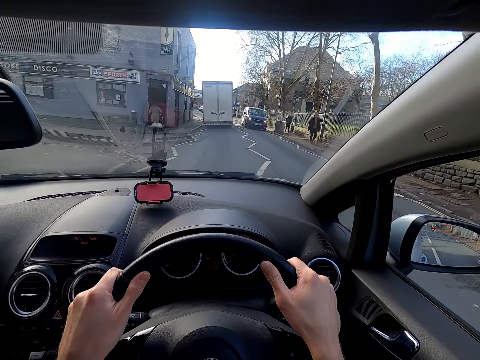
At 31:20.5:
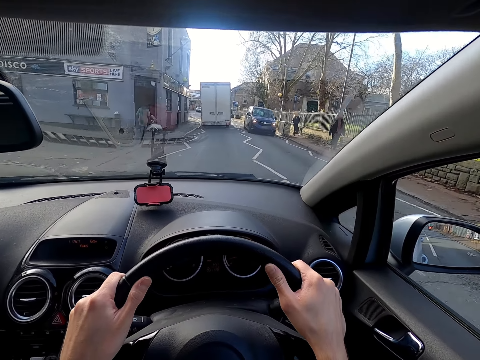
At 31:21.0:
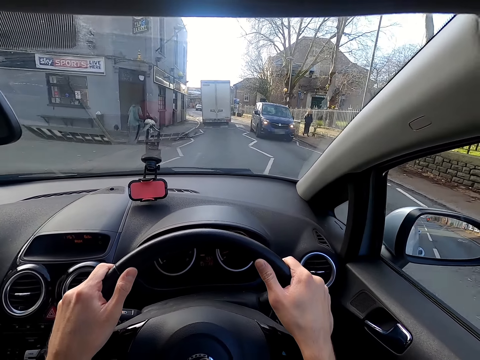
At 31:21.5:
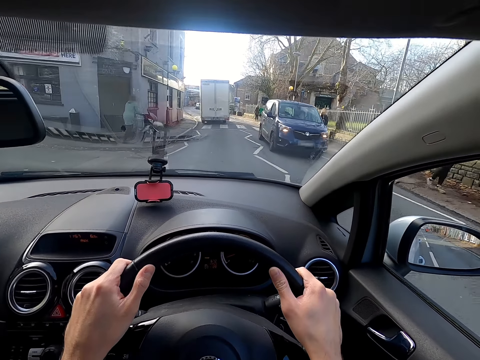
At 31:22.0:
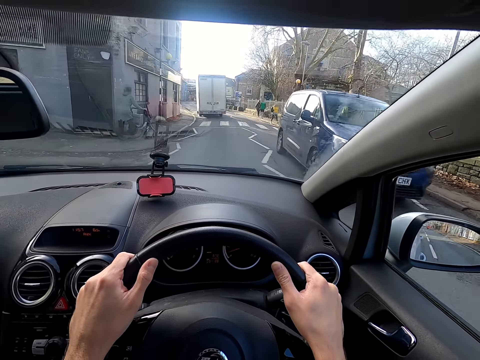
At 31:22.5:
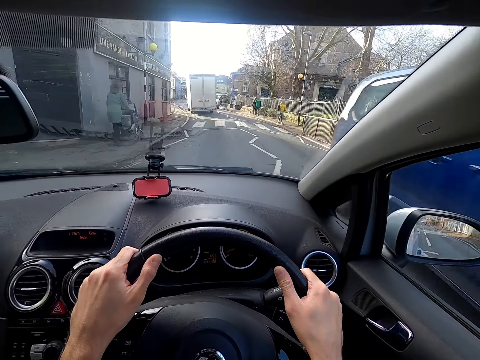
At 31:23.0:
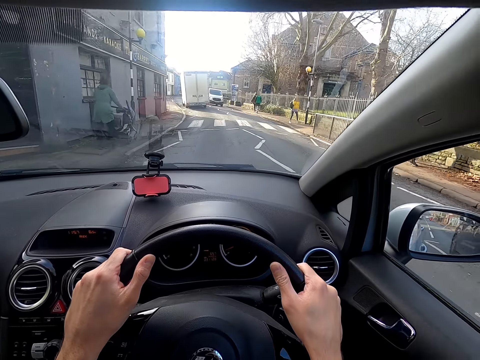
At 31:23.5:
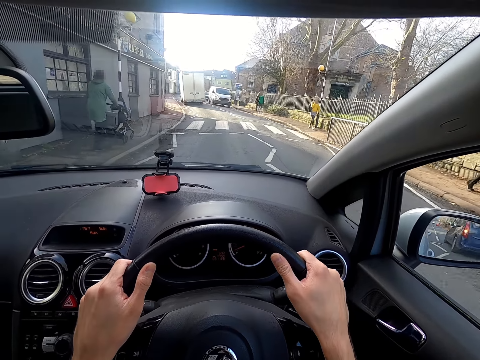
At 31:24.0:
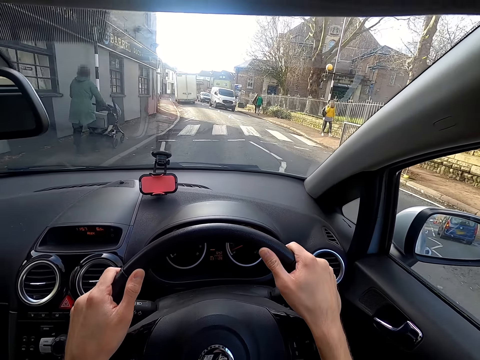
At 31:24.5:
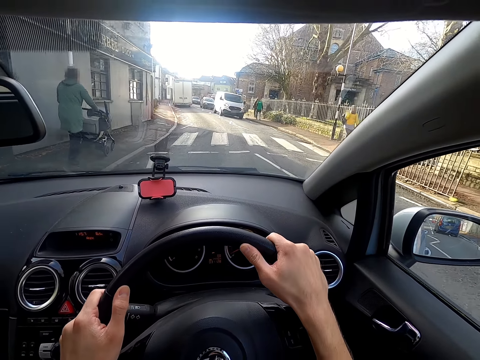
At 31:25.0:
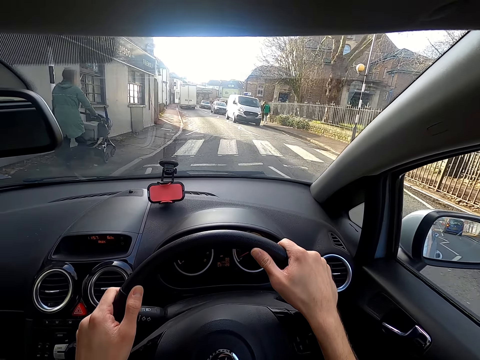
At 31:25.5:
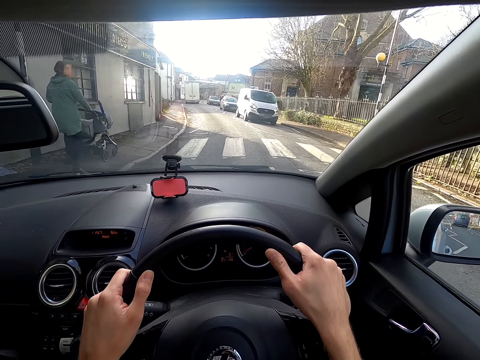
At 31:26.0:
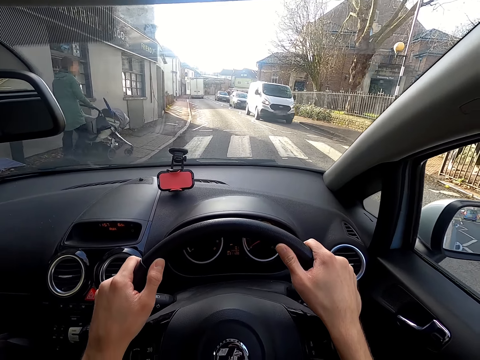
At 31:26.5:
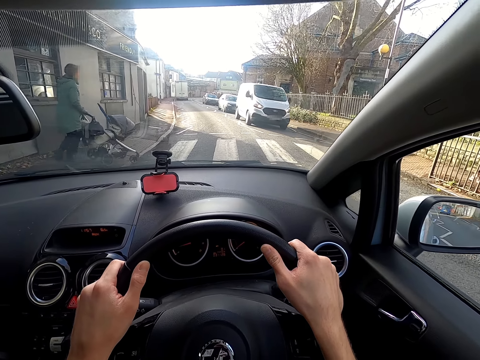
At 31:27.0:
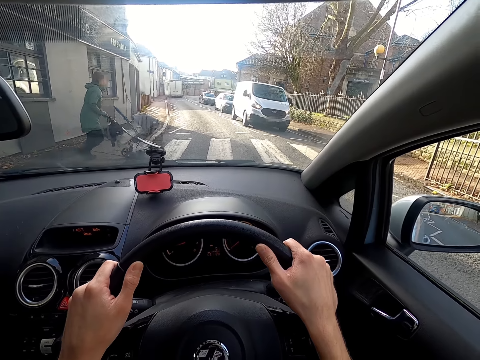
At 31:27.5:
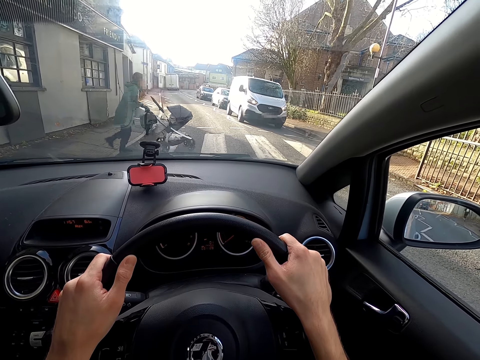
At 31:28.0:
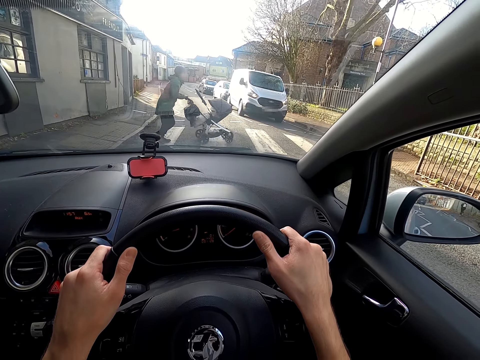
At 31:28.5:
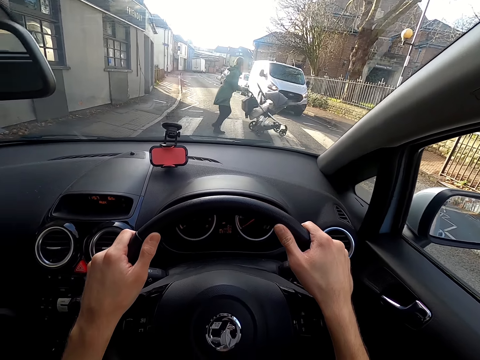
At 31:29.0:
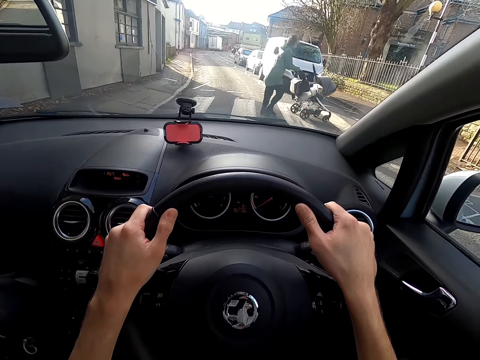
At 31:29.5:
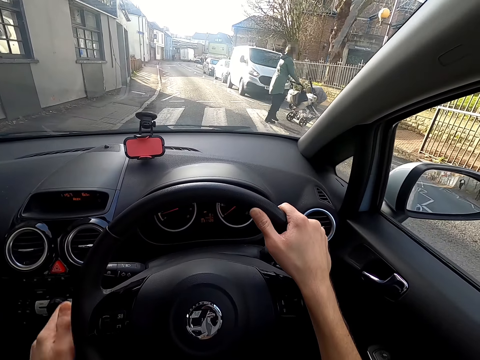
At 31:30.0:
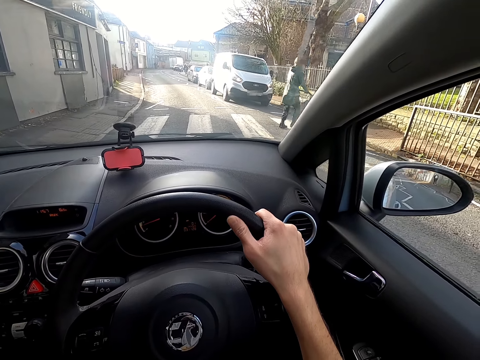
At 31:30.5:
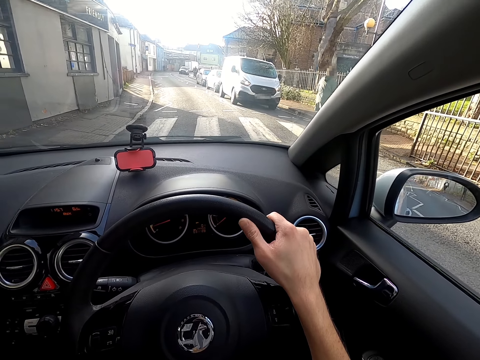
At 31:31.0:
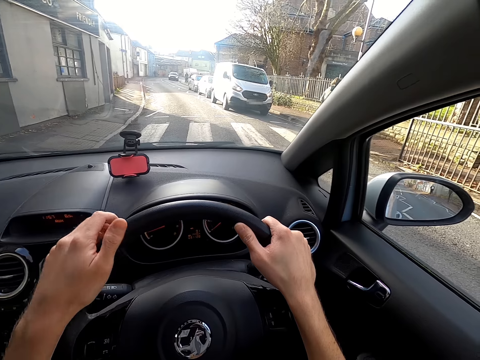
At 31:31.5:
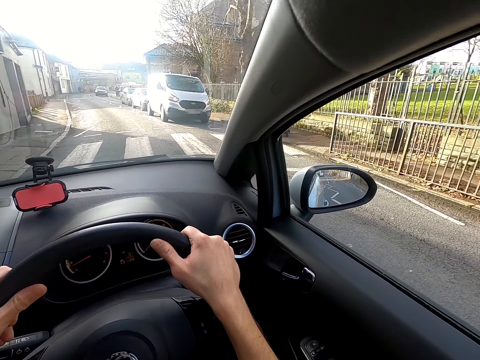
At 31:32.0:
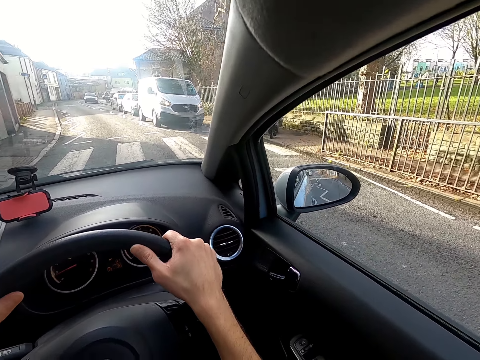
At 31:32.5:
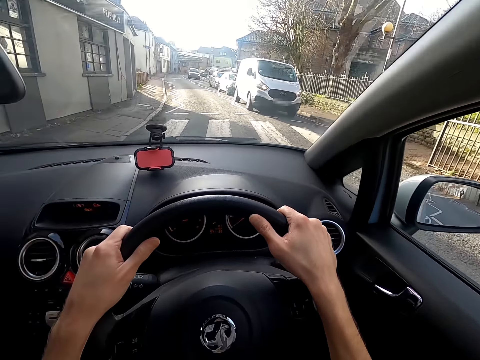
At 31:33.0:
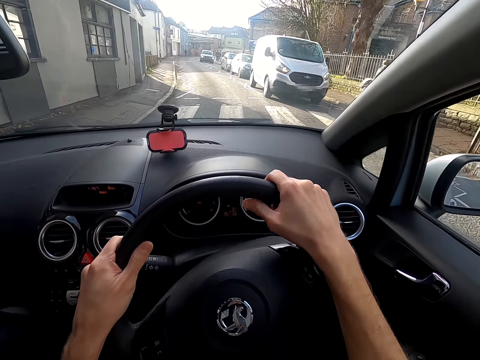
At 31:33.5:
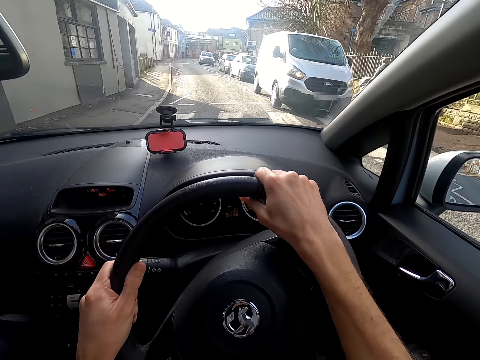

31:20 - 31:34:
The camera wearer drives past a man. They drive past a blue van. They drive past another man. They stop the car at a pedestrian crossing. A woman crosses the road at the pedestrian crossing. The camera wearer drives the car at the pedestrian crossing with both hands.

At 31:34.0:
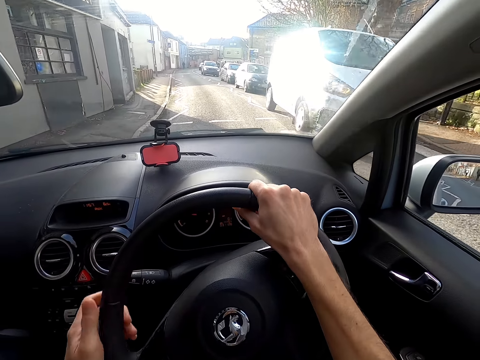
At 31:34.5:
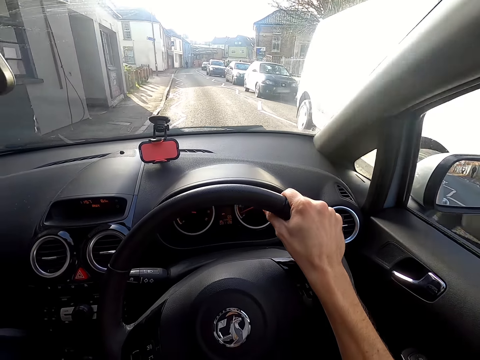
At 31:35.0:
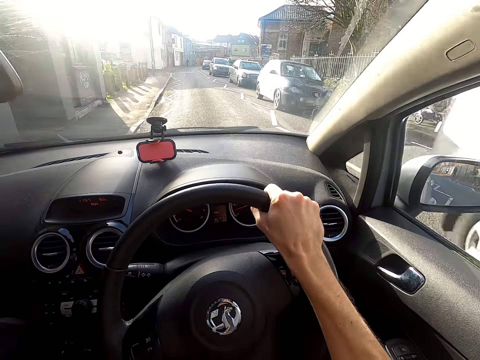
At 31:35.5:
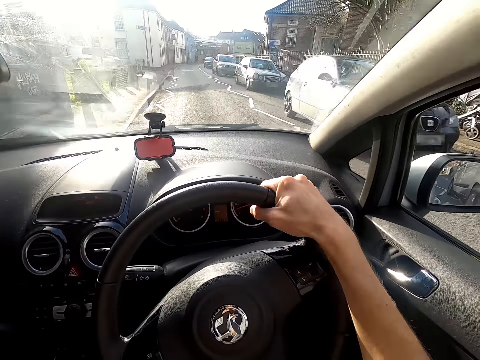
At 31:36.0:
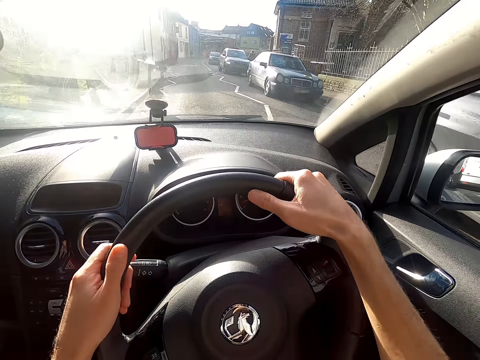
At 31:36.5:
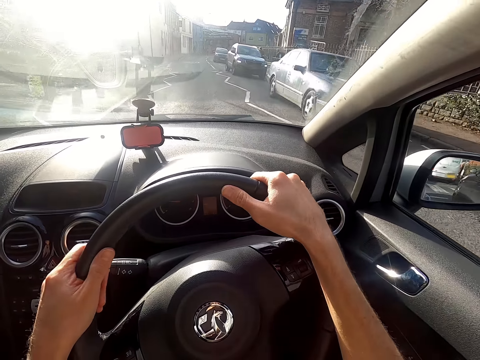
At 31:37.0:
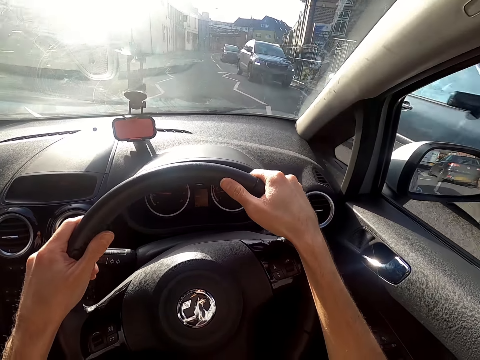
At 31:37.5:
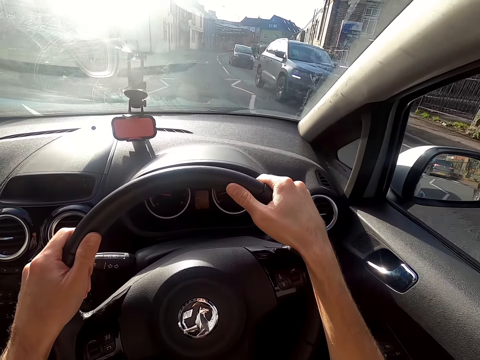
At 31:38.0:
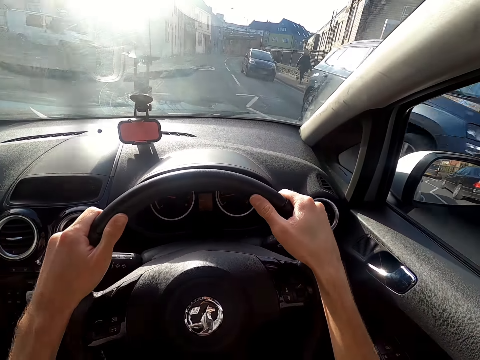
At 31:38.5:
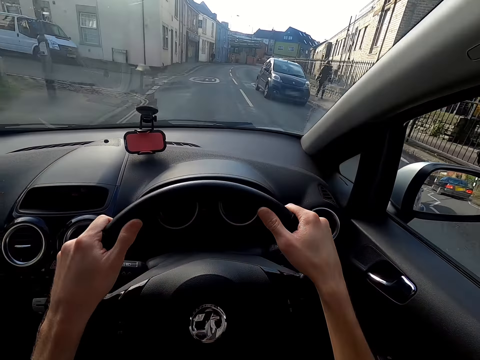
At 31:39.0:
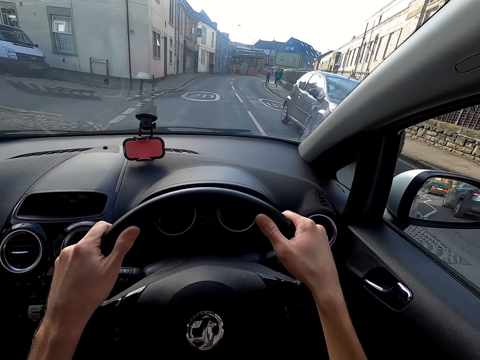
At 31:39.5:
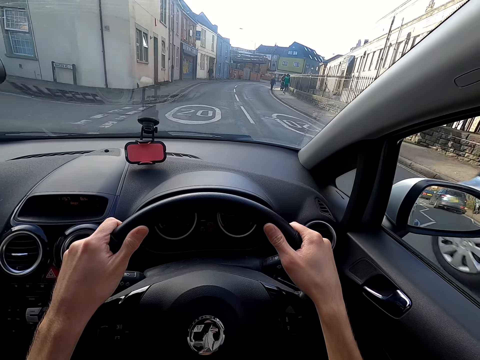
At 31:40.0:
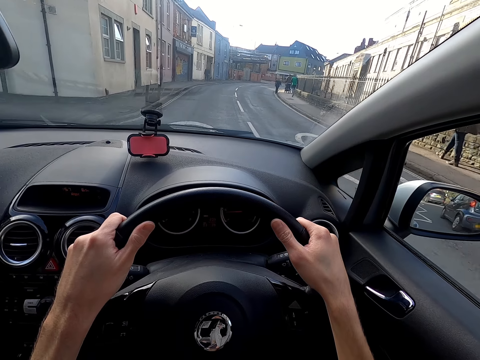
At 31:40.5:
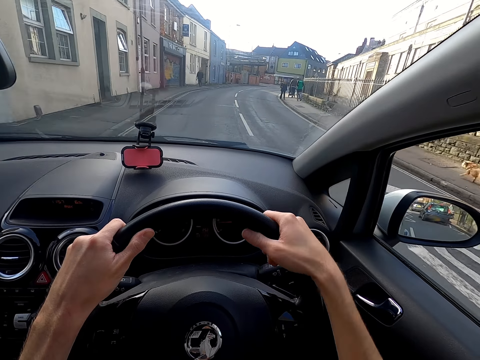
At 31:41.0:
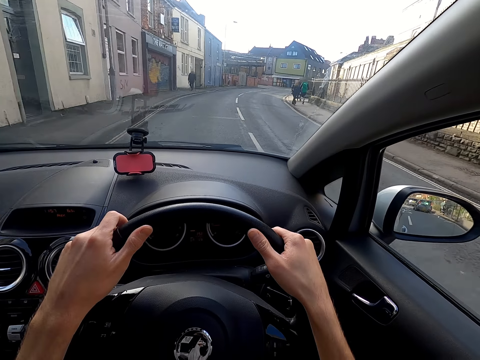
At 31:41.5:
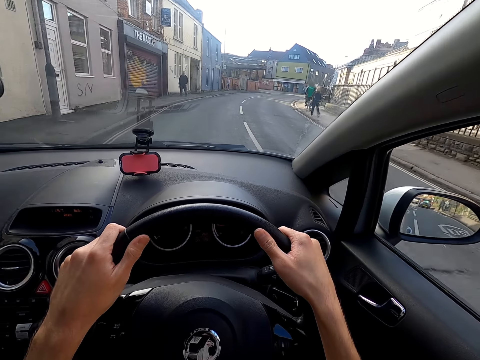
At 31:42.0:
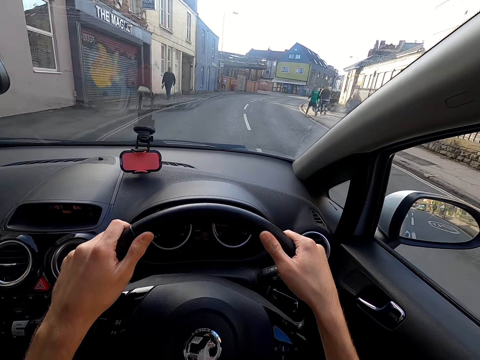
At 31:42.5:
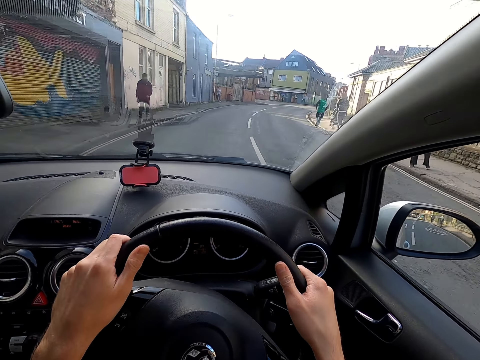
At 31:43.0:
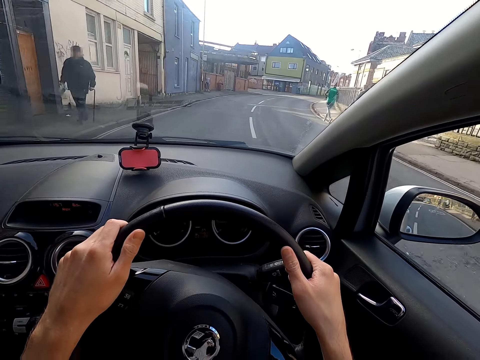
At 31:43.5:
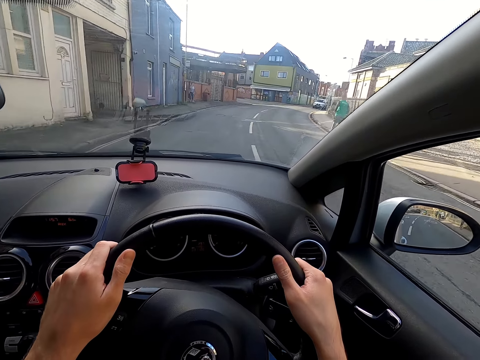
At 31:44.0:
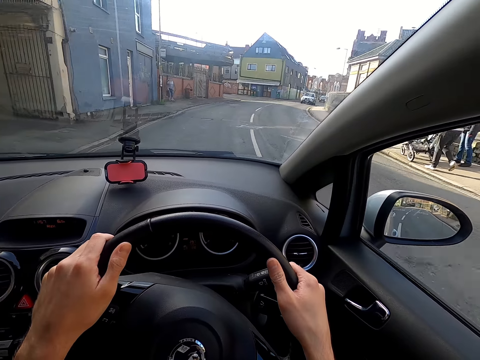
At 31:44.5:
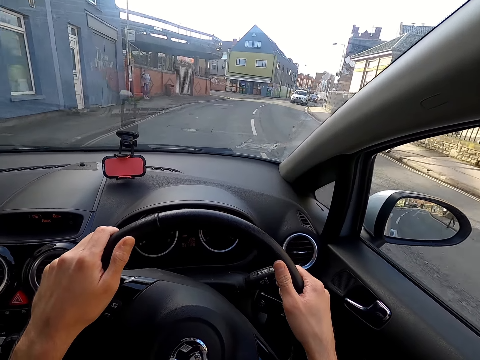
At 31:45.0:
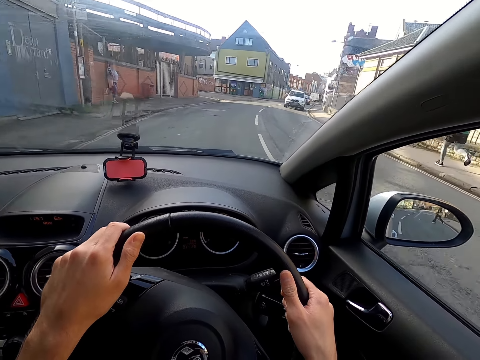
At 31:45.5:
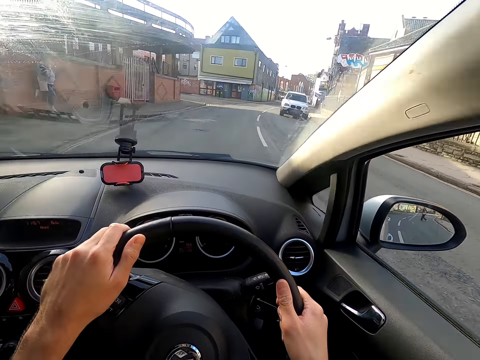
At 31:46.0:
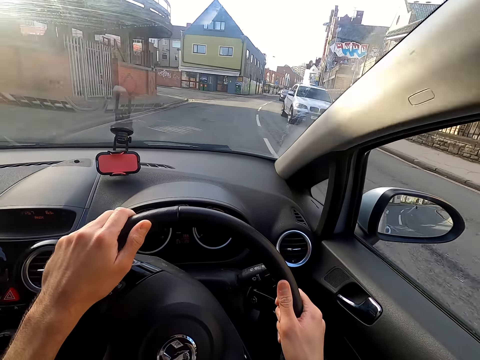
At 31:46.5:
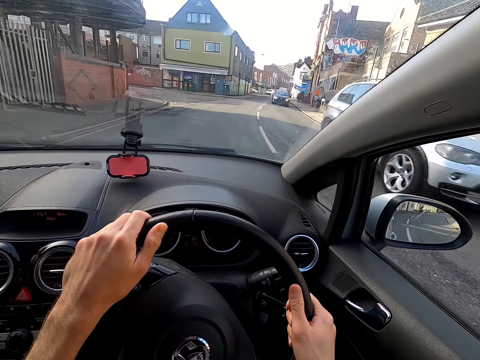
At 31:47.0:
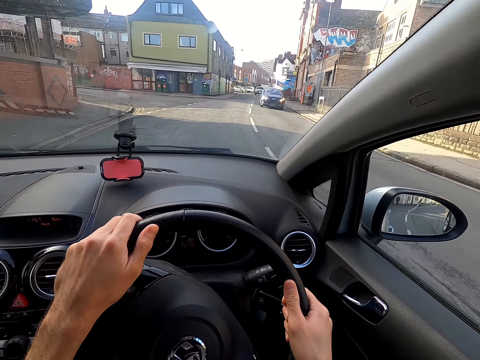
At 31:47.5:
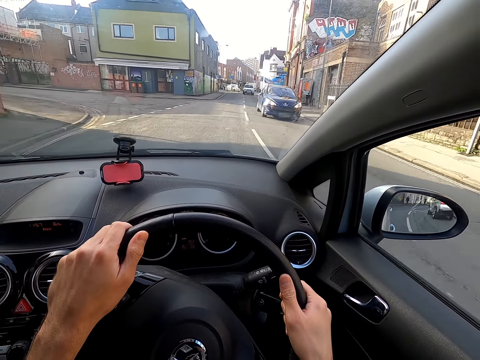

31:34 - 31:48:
The camera wearer drives past a white van. They drive past a black car. They drive past a blue car. They drive past a grey car. They drive past a blue car. They drive past a man. A silver car drives past the camera wearer.
